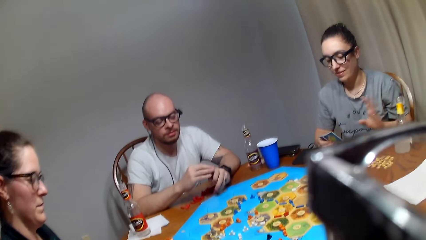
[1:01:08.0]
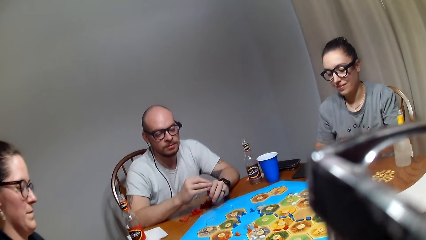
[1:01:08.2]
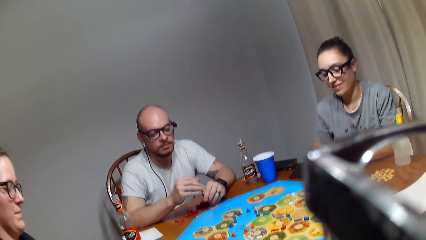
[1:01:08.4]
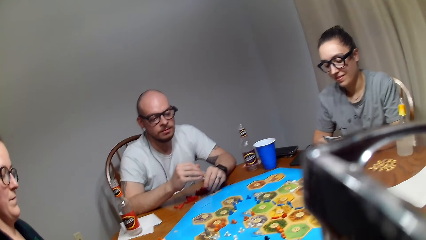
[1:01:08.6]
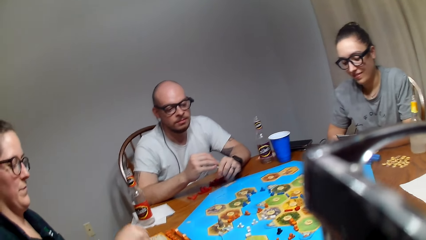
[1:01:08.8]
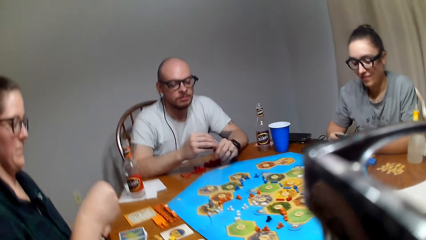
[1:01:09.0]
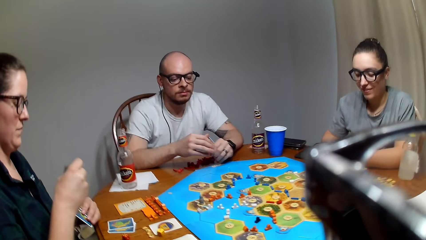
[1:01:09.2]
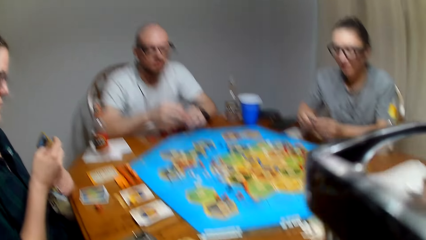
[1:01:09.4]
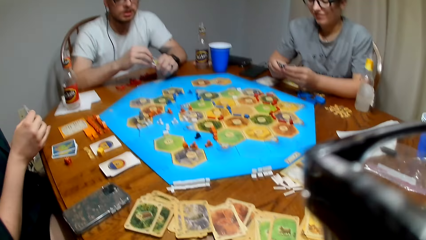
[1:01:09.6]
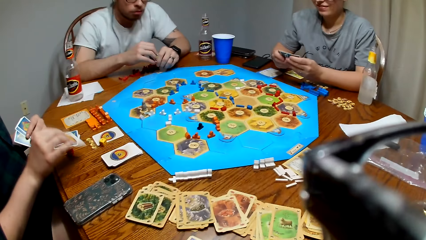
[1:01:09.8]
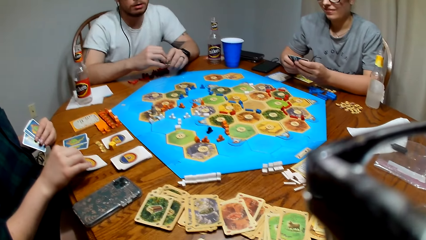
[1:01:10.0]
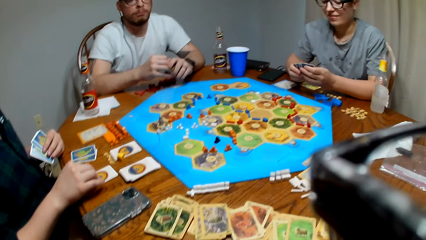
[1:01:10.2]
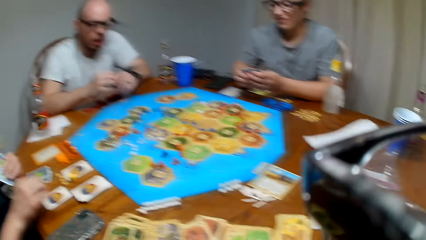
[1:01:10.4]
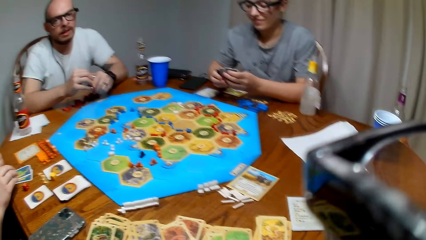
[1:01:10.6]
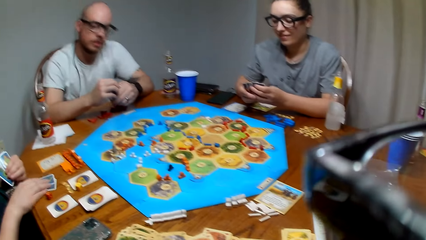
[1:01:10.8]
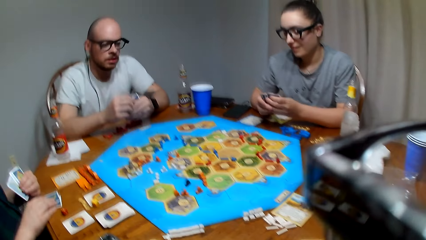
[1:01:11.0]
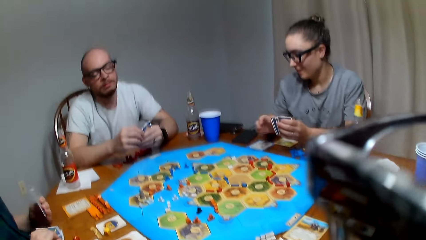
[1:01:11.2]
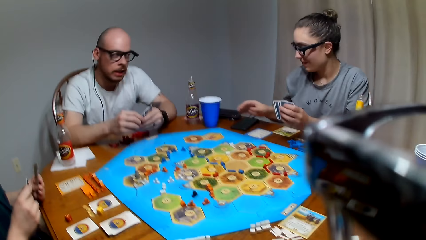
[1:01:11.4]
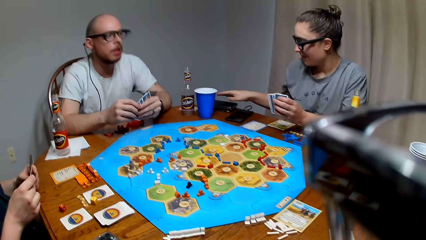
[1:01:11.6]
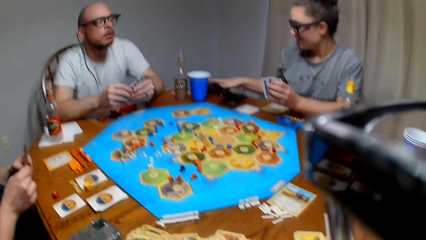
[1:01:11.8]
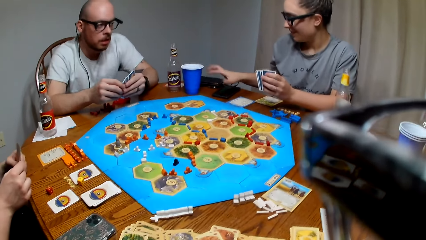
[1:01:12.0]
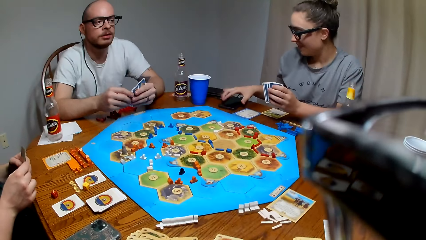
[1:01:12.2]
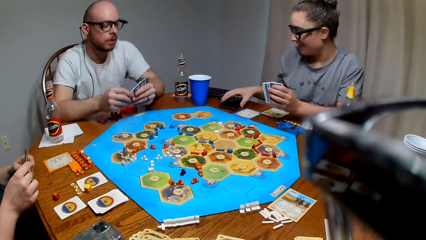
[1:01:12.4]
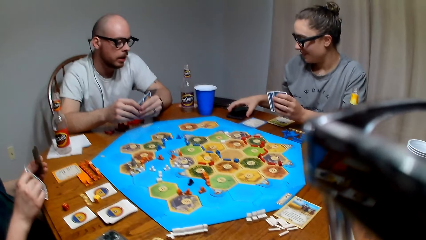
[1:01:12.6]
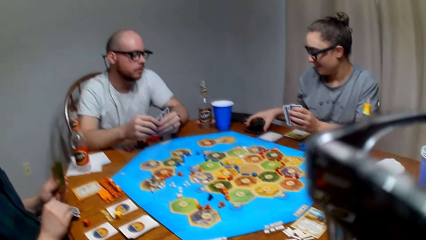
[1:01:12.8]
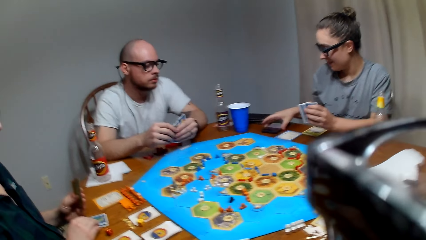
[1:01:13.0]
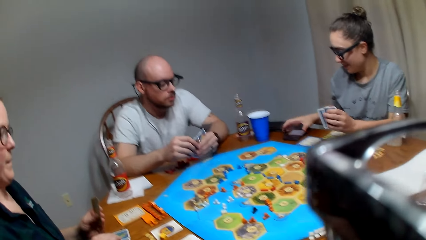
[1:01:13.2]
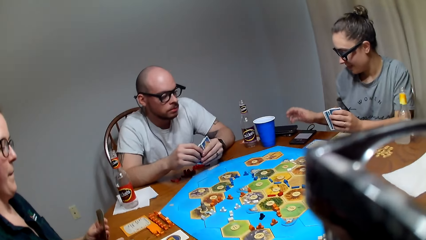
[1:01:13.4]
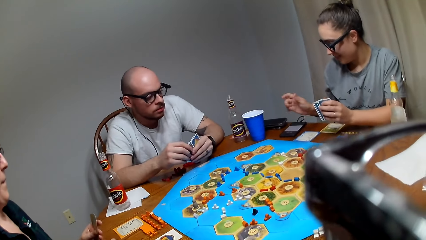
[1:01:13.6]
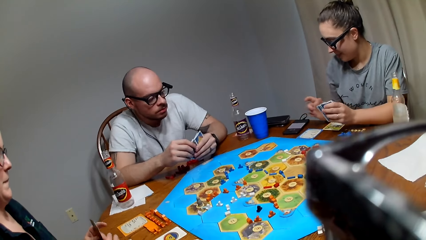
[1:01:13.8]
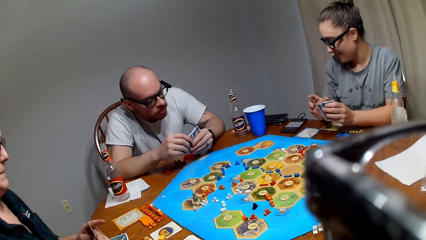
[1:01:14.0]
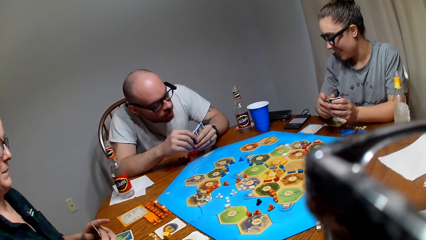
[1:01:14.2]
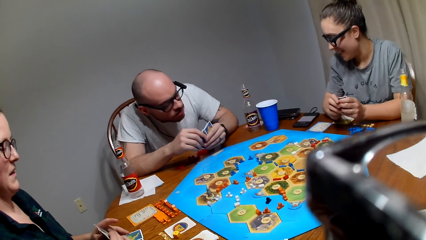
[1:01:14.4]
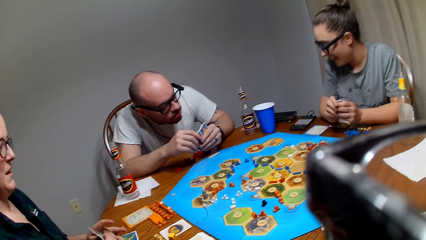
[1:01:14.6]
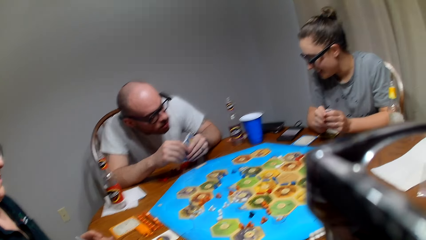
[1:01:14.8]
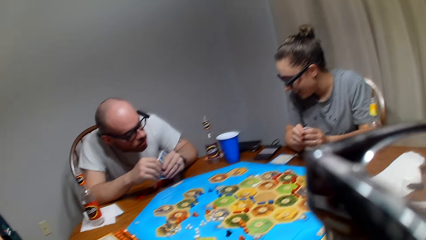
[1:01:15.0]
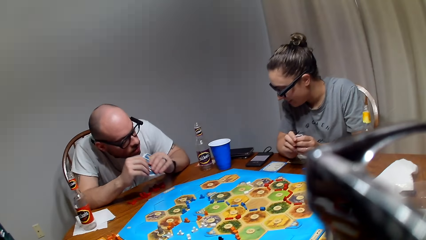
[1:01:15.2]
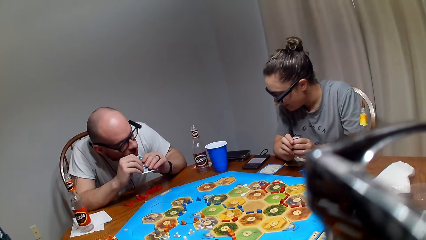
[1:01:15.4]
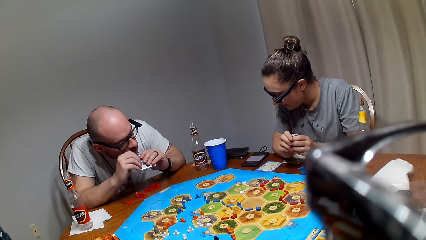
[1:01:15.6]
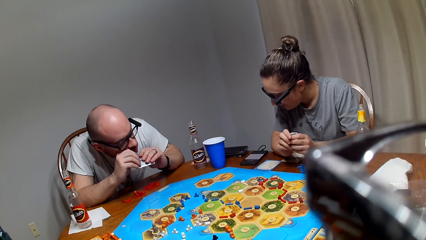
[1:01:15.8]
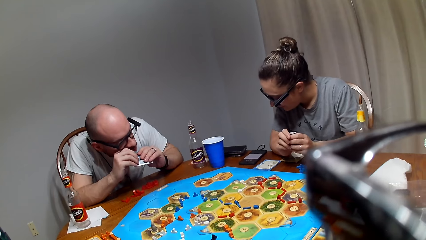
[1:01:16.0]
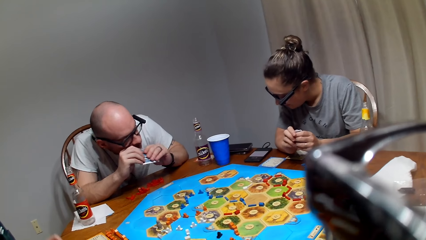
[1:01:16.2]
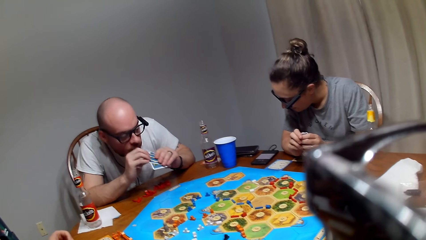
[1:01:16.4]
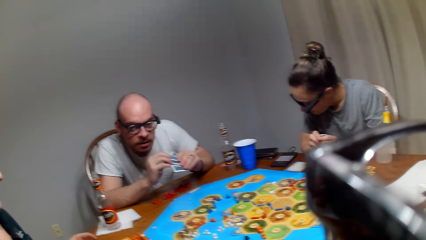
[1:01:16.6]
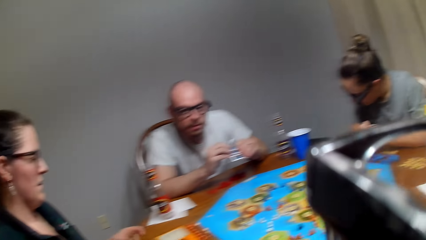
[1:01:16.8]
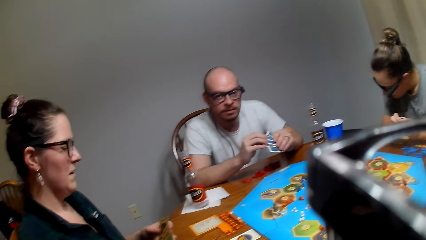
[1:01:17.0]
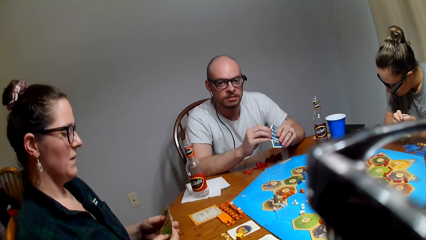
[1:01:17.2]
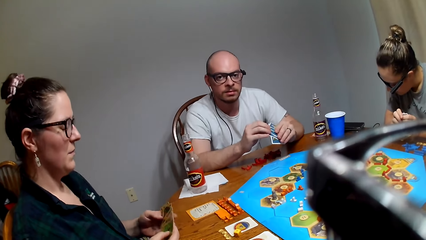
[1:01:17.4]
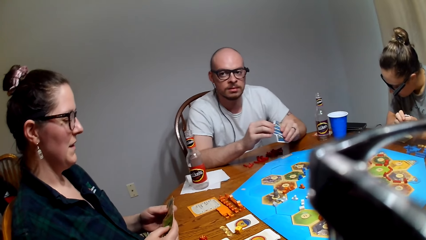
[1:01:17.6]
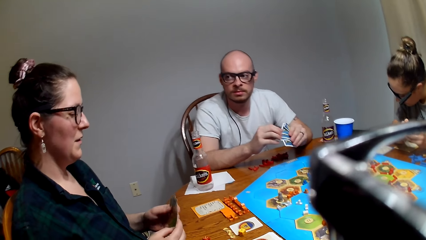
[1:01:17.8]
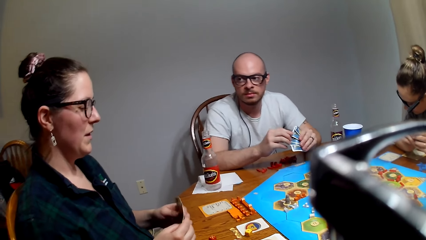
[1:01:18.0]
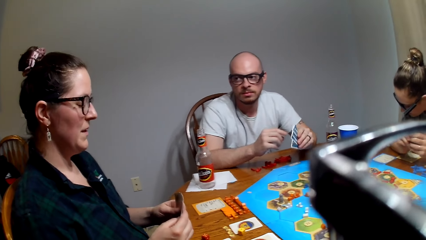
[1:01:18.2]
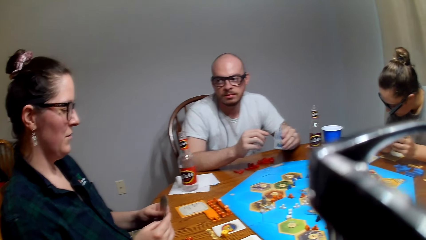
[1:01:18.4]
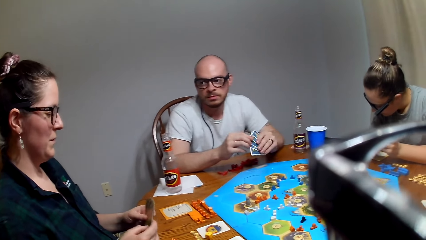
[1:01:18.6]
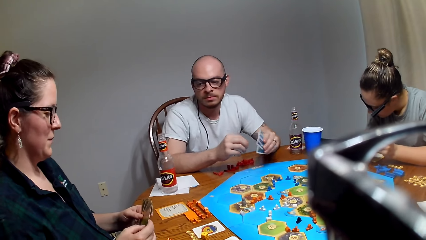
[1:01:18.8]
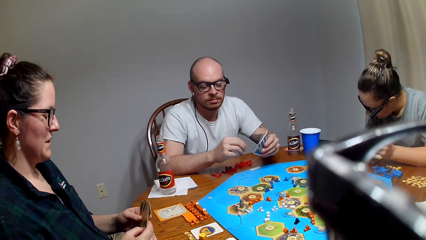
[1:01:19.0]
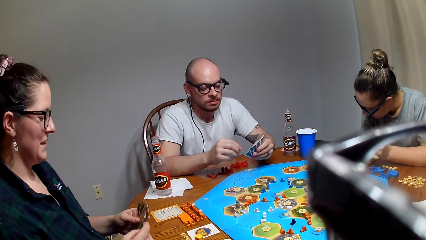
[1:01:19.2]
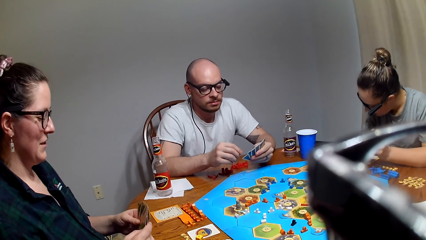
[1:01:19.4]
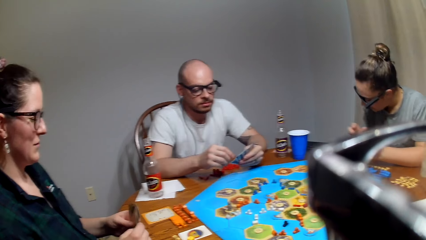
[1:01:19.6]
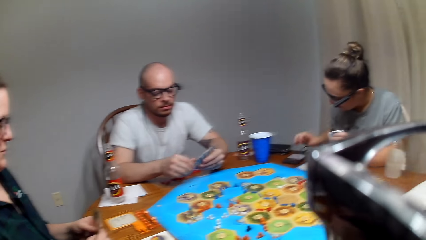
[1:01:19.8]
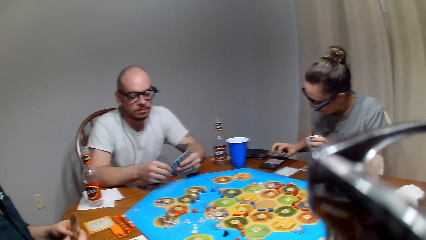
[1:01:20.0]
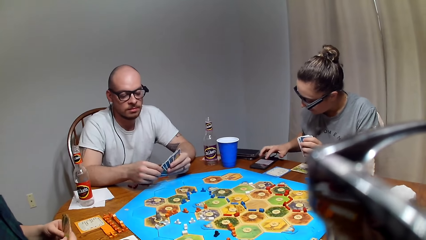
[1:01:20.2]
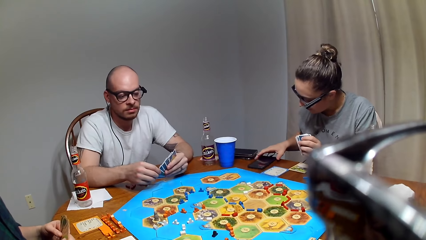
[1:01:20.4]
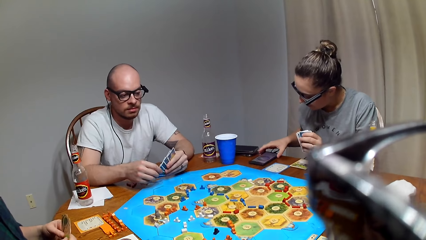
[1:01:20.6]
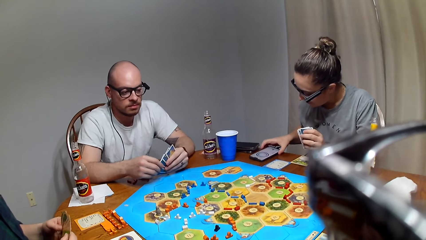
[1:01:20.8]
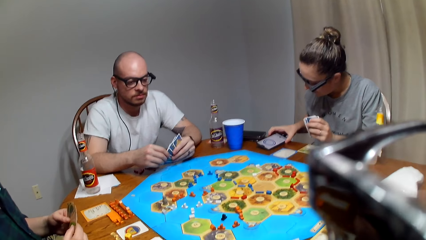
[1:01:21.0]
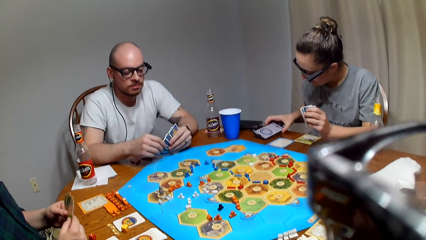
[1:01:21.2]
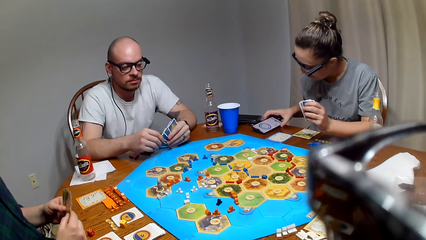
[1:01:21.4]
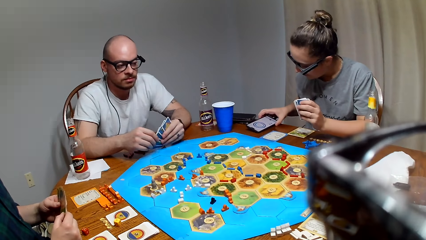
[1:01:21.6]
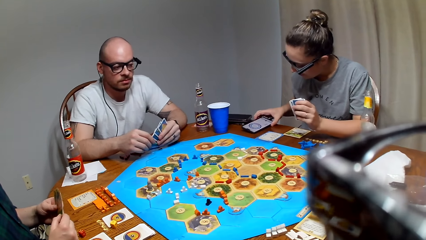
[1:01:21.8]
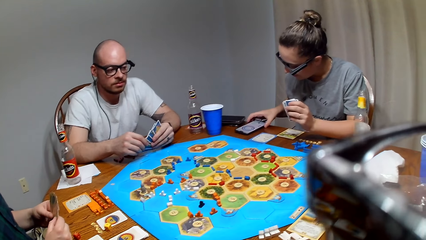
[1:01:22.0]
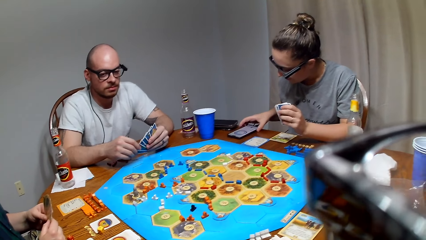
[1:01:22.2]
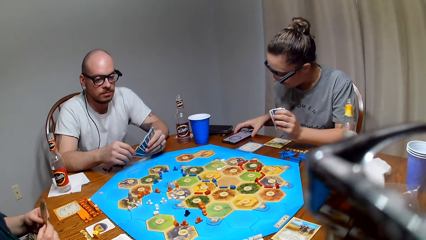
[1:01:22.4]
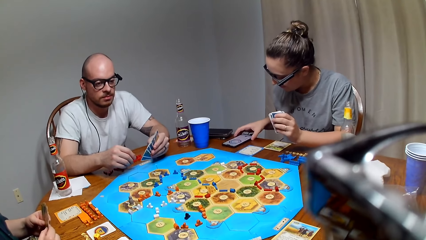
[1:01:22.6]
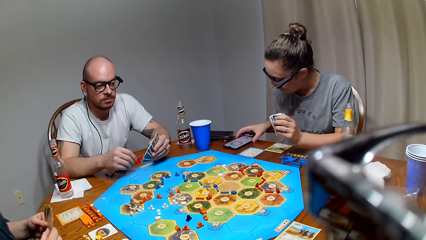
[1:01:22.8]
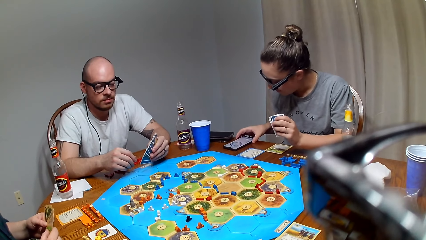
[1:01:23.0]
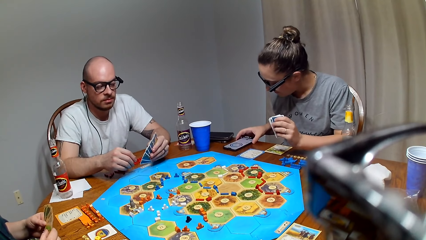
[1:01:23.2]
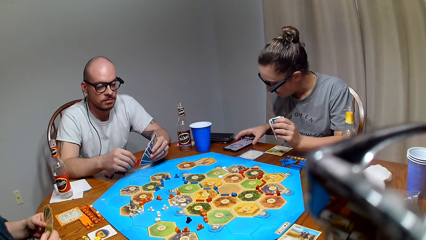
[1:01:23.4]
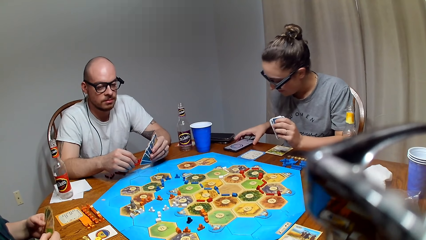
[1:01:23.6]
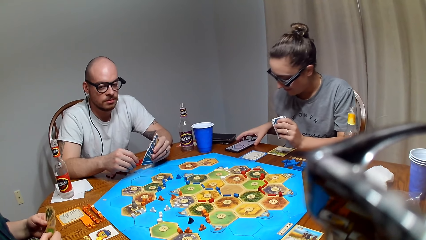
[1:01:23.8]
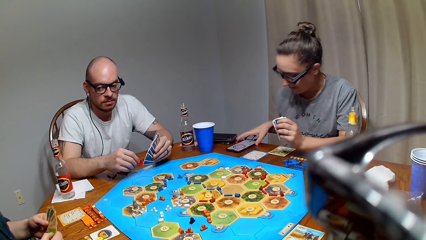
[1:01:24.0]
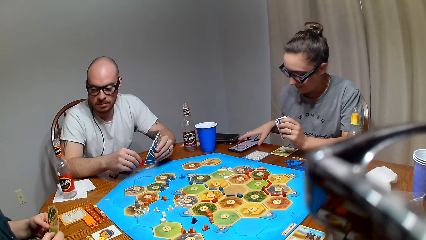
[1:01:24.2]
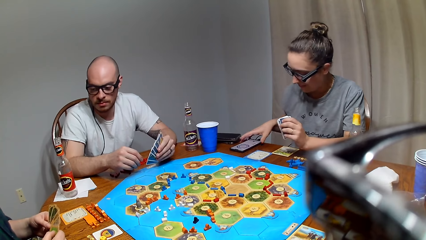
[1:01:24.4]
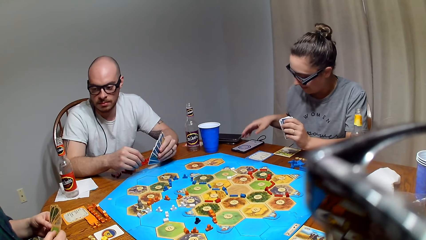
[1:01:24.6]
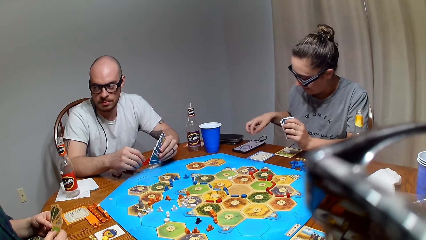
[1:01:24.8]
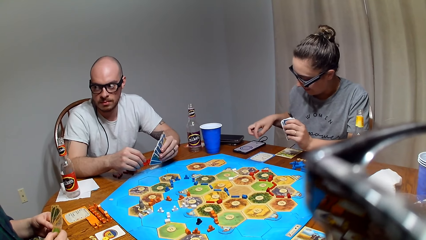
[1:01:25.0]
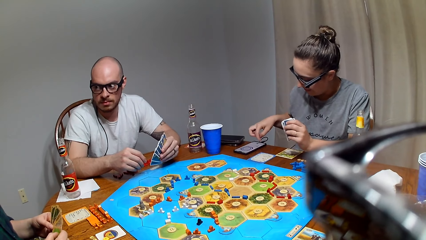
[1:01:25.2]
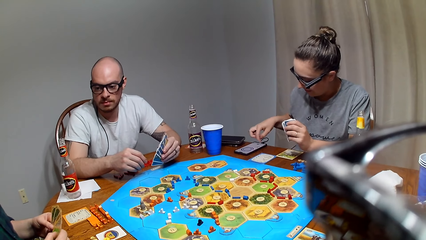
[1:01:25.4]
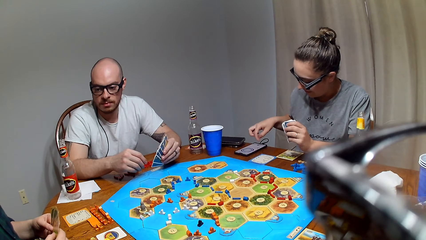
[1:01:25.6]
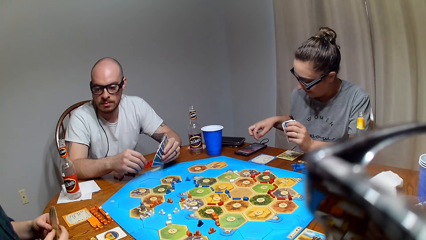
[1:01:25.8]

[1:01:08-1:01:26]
A lady picks a card from the left hand. She drops the card on the table. Another lady turns on the mobile phone. She looks at the mobile phone. The first lady shuffles the cards. The other lady holds the mobile phone.
